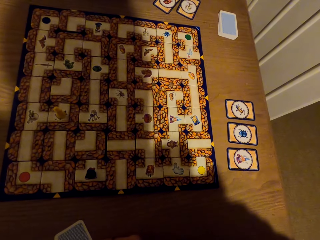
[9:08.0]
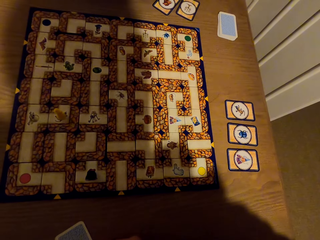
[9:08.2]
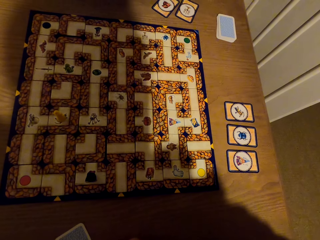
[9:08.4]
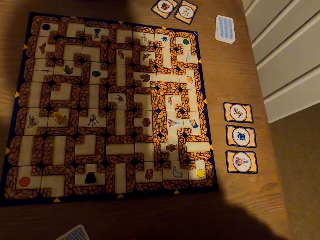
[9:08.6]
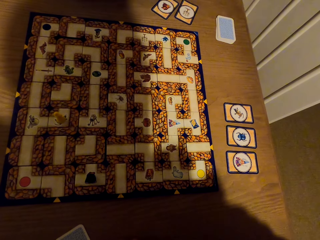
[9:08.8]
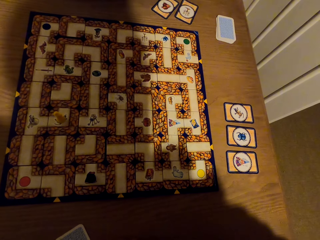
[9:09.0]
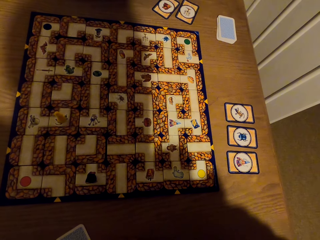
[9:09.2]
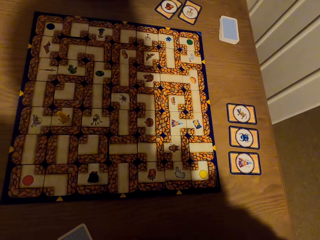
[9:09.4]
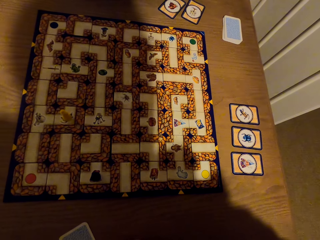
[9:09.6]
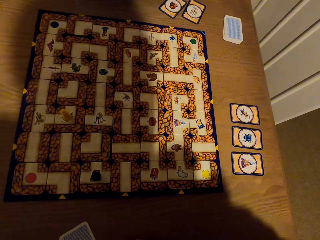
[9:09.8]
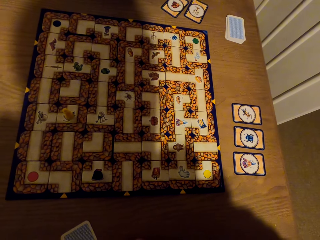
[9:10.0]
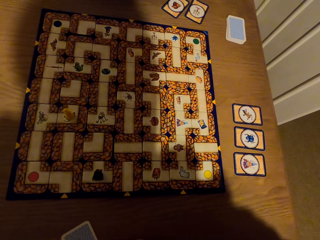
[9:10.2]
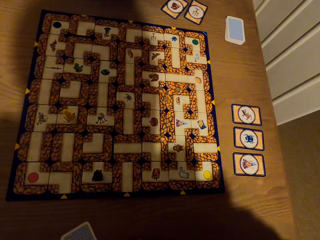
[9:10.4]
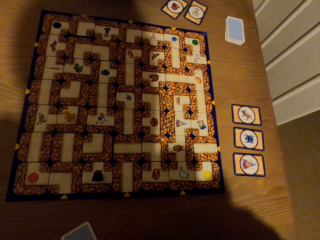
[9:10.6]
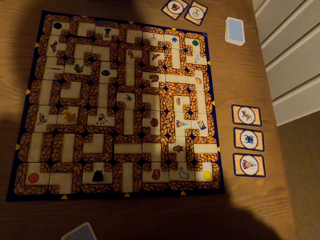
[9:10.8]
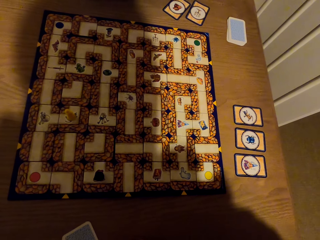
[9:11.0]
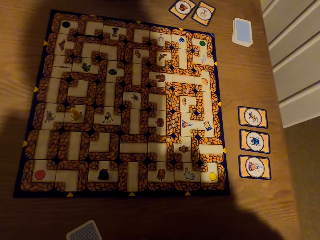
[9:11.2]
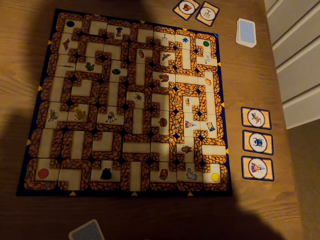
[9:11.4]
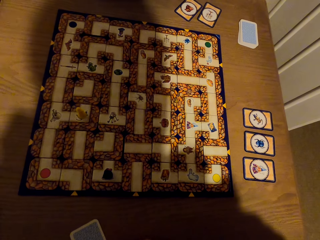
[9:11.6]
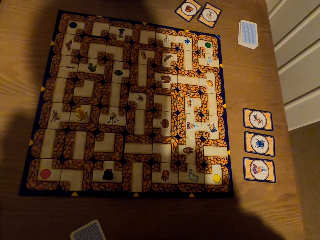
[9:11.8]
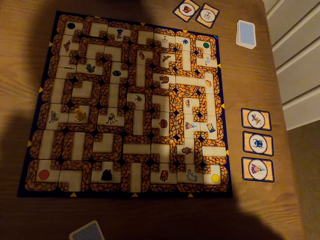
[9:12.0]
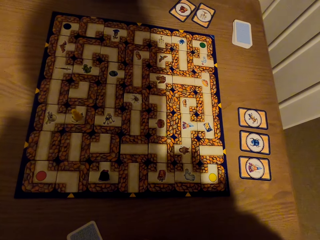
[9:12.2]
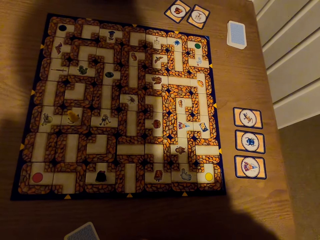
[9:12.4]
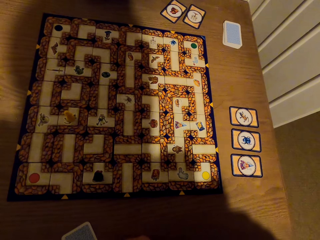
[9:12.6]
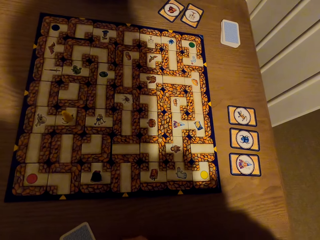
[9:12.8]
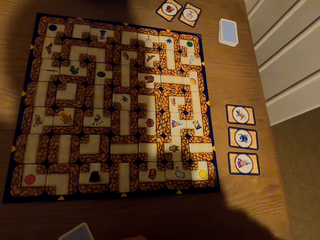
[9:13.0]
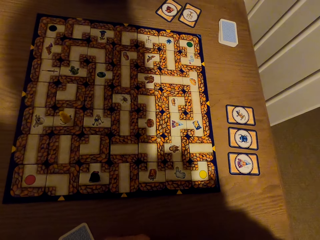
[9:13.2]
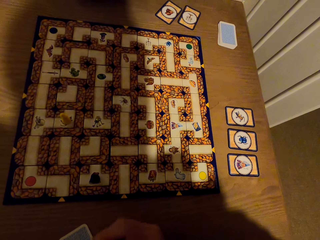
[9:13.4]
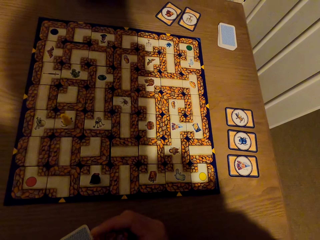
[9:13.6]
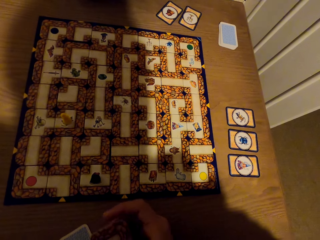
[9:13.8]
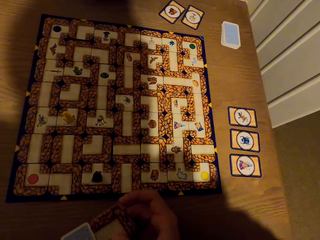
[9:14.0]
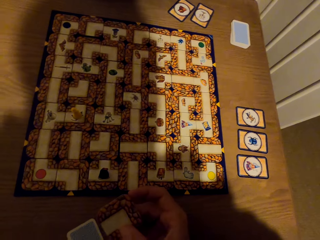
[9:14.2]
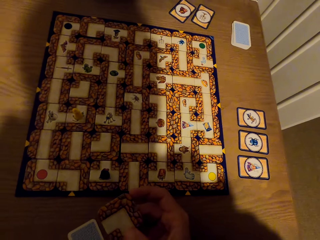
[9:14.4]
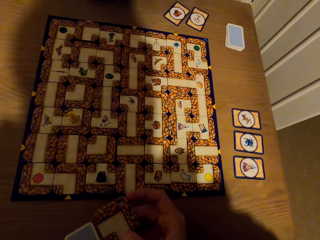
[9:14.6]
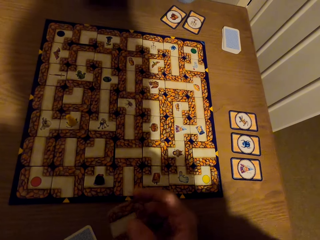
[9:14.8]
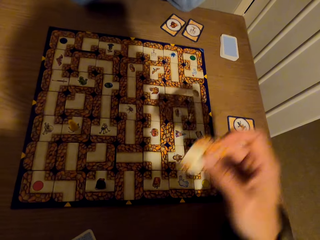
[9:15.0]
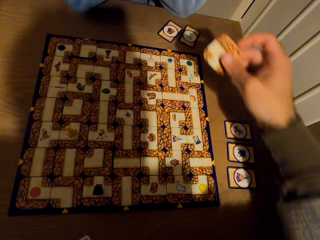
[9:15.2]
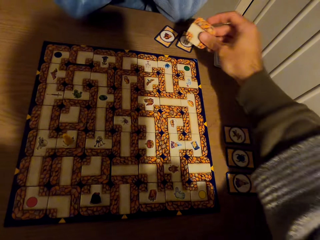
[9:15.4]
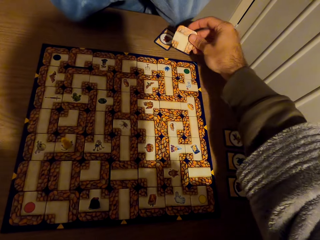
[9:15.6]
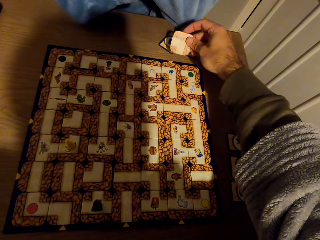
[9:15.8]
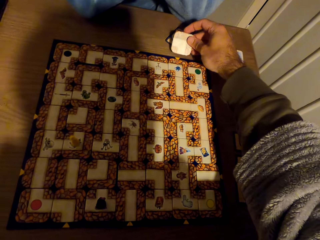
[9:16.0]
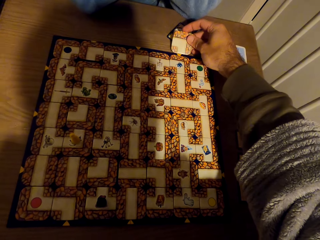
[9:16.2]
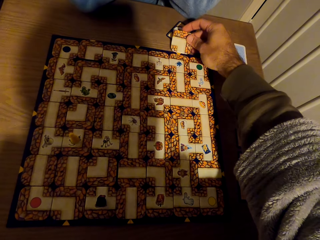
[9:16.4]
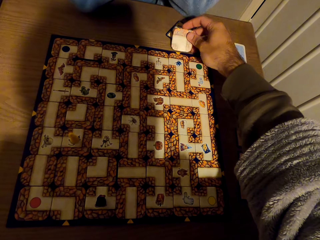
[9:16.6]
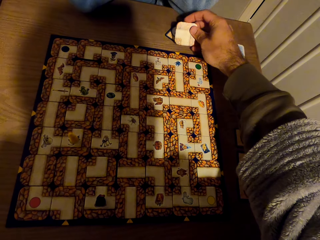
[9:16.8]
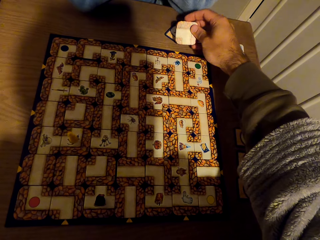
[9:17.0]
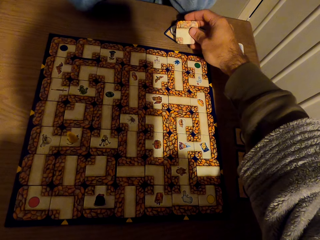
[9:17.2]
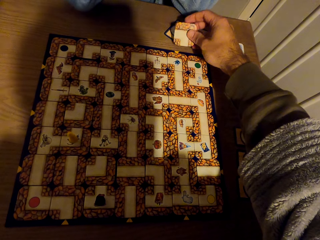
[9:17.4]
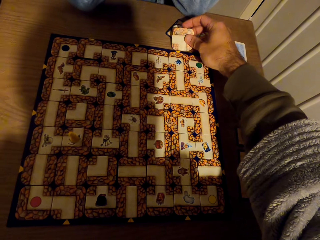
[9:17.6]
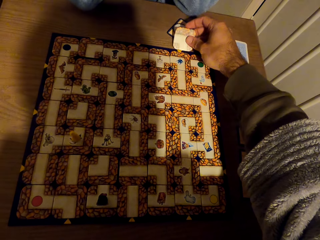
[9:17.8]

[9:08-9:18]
The camera wearer stares at the labyrinth board game. A person stares at the labyrinth board game.

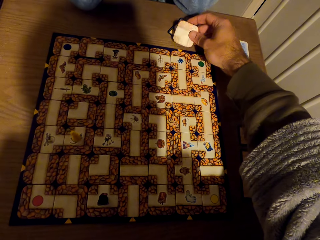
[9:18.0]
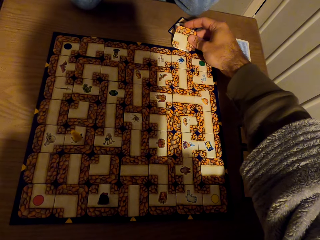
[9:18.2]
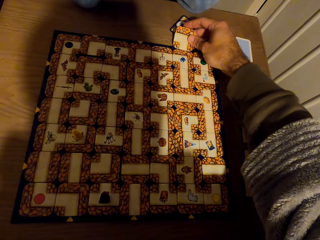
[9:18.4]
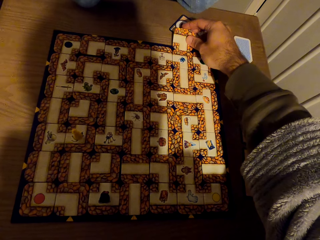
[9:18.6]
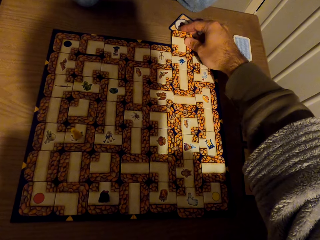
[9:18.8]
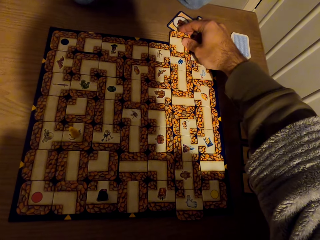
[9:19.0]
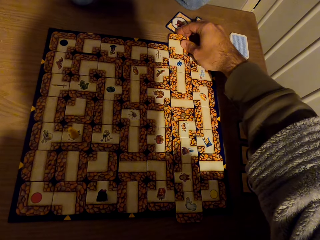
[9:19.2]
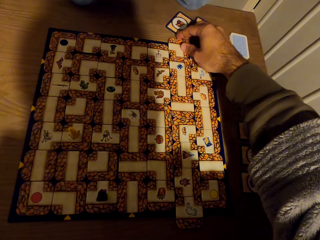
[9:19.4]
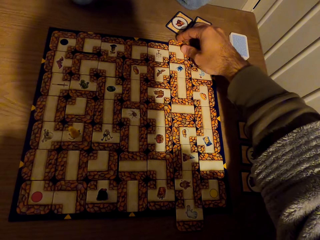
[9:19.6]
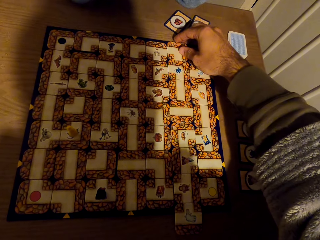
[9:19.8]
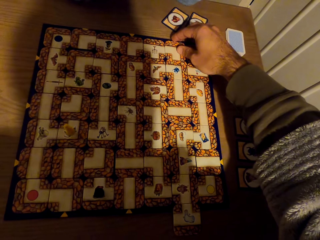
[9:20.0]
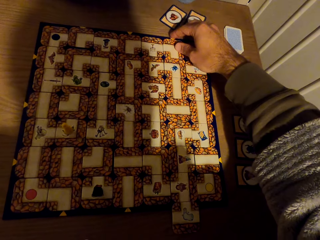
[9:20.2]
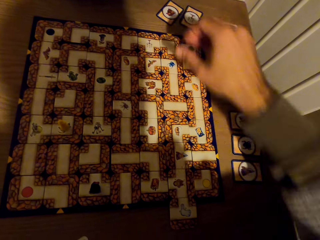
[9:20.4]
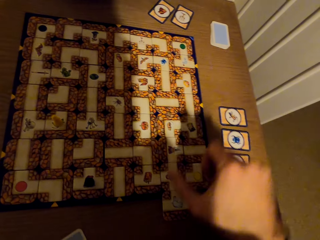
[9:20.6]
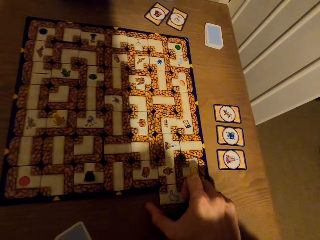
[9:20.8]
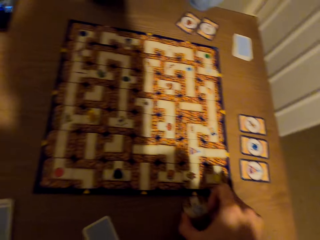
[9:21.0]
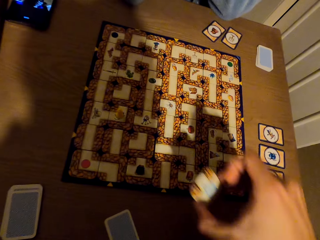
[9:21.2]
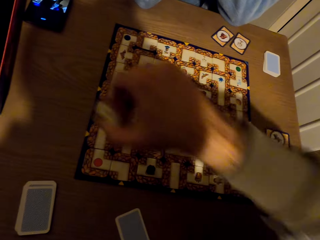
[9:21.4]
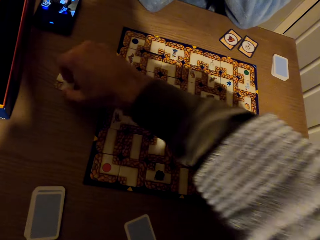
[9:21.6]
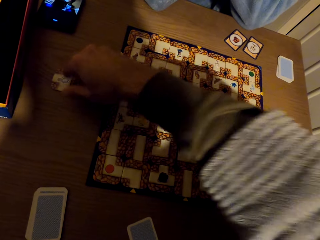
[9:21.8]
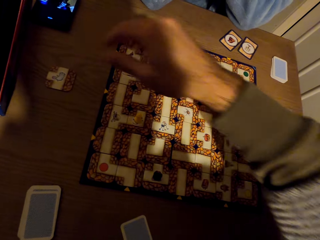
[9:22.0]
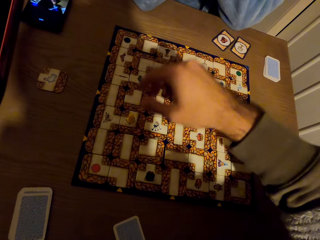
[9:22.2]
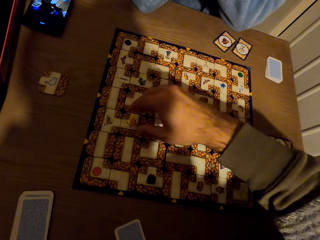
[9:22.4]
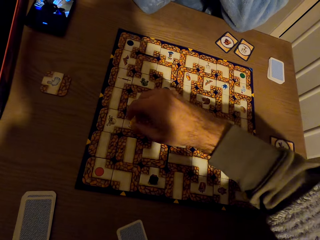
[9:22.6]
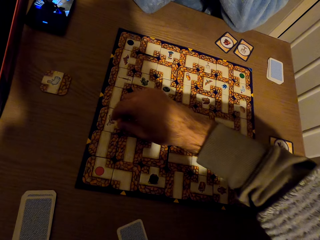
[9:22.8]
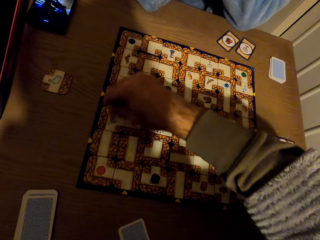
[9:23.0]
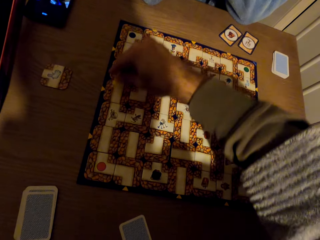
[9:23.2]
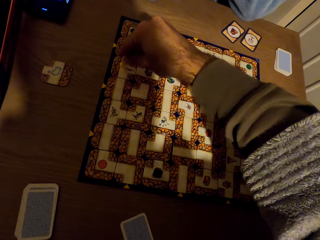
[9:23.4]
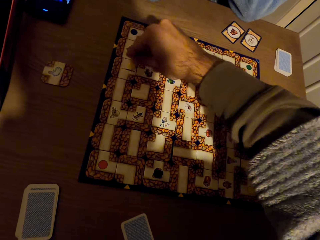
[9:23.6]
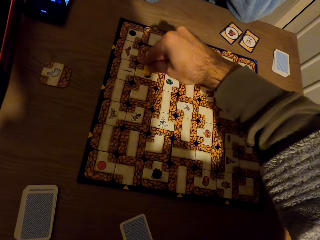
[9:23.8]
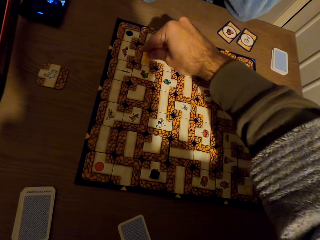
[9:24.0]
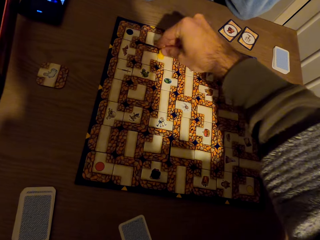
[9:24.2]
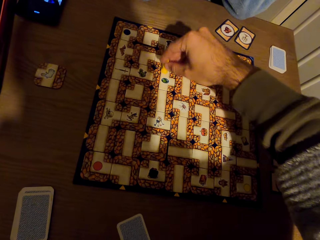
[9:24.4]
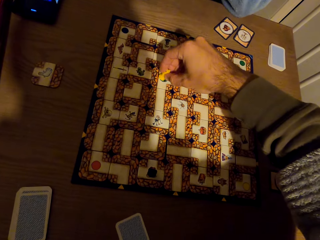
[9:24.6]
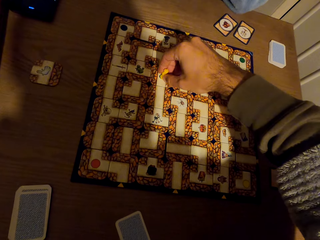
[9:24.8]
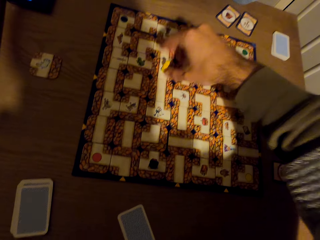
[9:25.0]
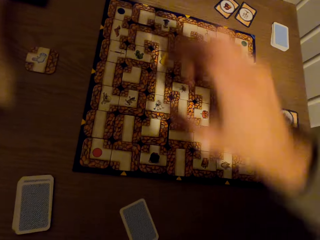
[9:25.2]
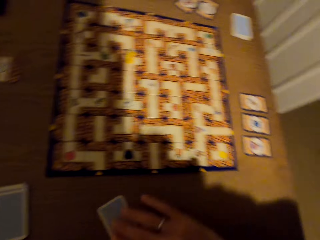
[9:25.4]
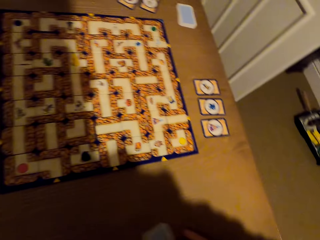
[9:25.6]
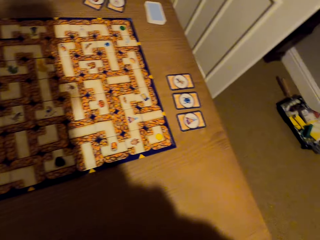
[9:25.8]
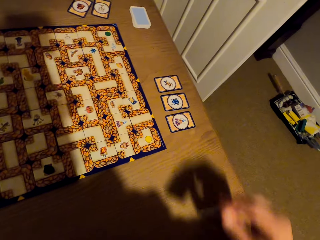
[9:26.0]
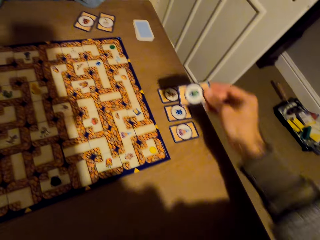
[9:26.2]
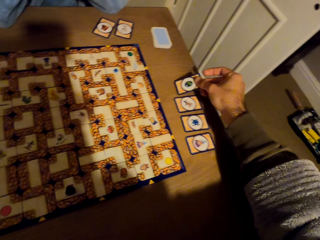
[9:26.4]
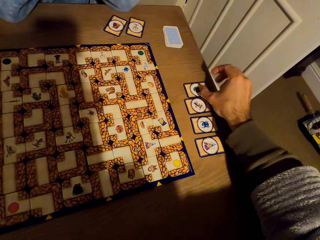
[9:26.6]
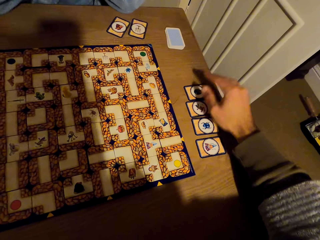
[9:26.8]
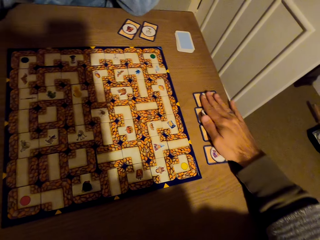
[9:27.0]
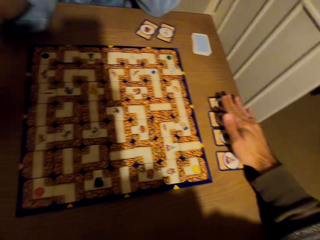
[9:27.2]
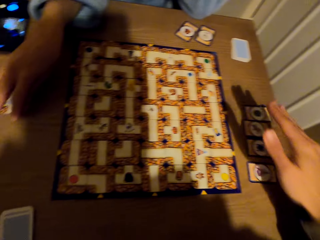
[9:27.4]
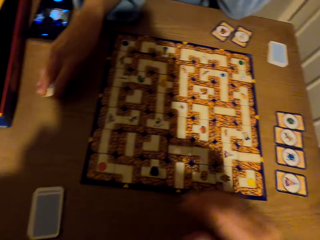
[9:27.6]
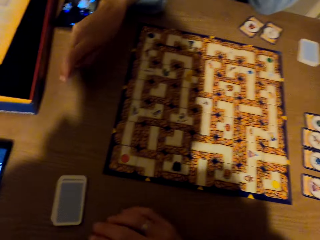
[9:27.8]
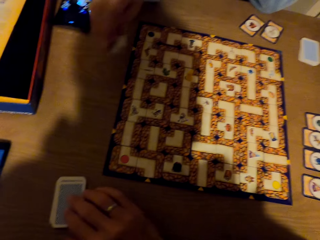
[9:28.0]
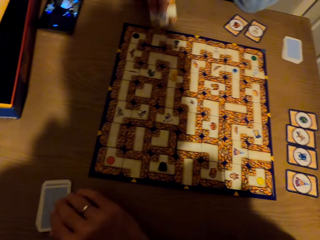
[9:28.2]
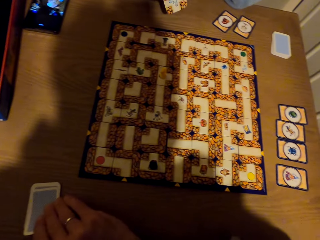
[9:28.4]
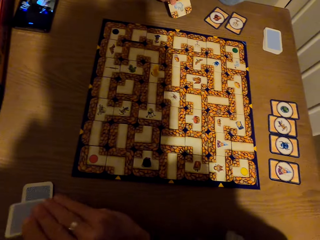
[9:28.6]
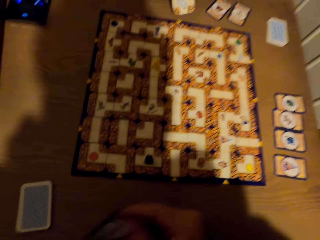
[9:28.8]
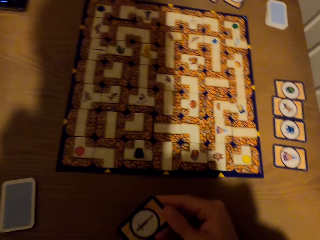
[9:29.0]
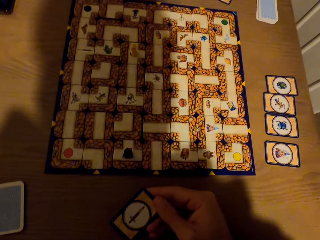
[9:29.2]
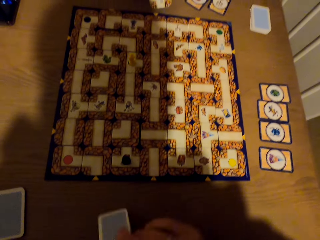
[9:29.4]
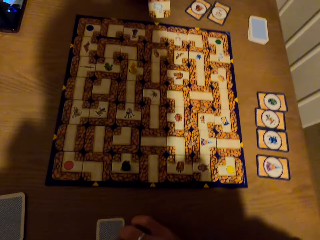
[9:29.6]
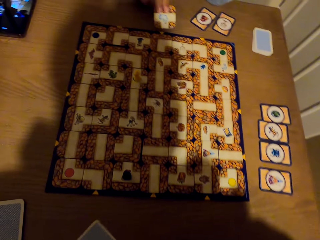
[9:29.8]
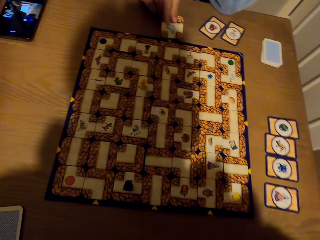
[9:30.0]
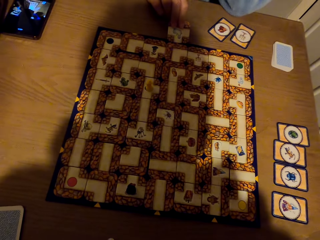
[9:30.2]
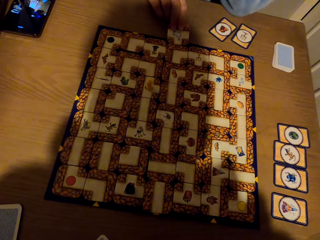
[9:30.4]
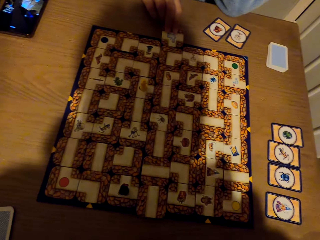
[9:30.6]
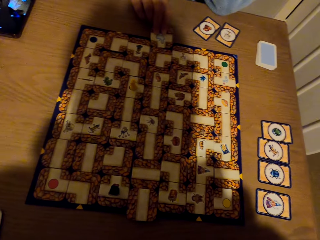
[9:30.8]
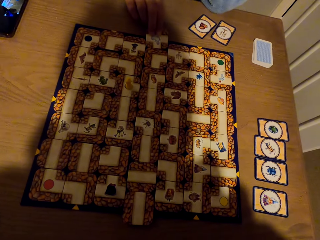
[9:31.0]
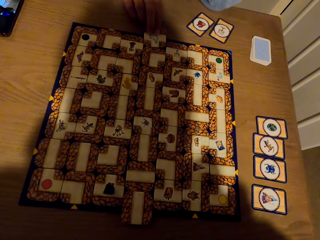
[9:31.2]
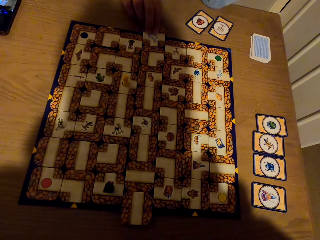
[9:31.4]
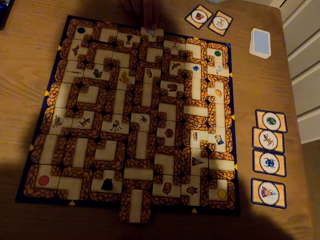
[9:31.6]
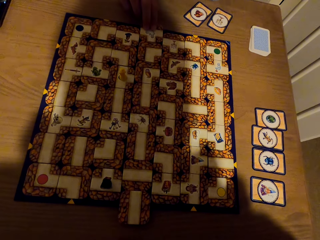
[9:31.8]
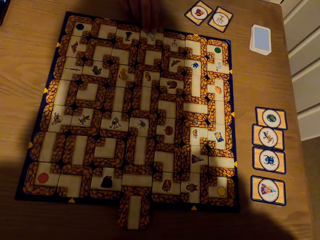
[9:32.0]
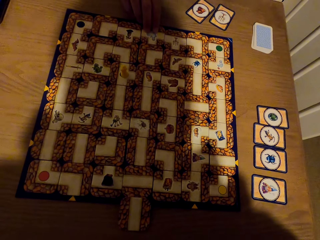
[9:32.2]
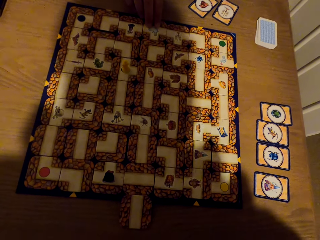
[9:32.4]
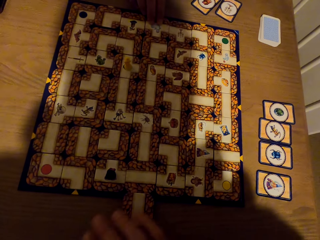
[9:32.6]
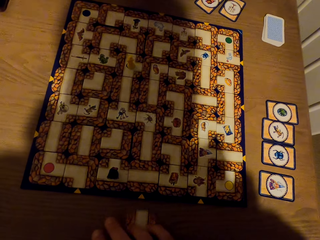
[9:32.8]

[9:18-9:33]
The camera wearer fixes the card on the labyrinth board with the right hand. They pick a card from the labyrinth with the right hand. They drop the card aside on the table with the right hand. They pick a pawn from the labyrinth board with the right hand. They move something on the board game. They count on the labyrinth board with the pawn. They drop the pawn on the labyrinth with the right hand. They pick a card from the table with the right hand. They drop the card aside on the table with the right hand. A woman picks a piece of the board game. The camera wearer picks a card from the table with the right hand. They drop the card on the table with the right hand. The woman fixes the card on the labyrinth board with the right hand.
